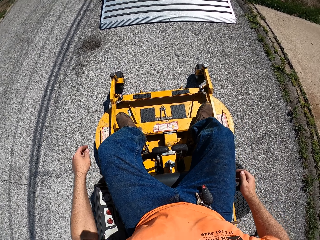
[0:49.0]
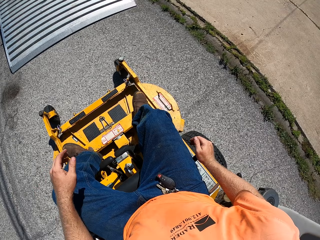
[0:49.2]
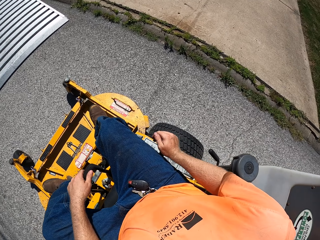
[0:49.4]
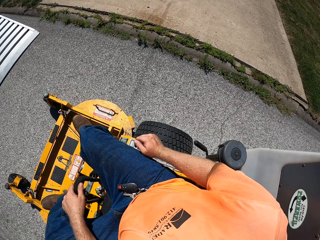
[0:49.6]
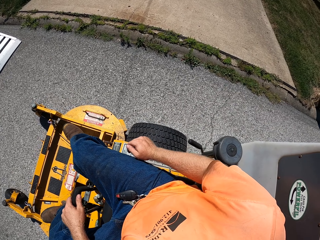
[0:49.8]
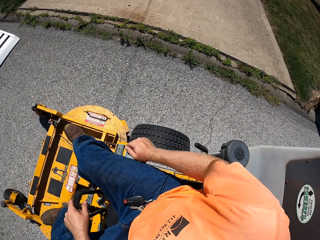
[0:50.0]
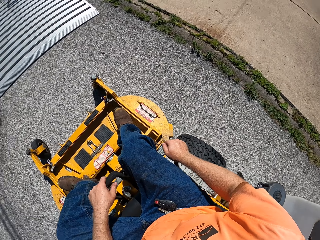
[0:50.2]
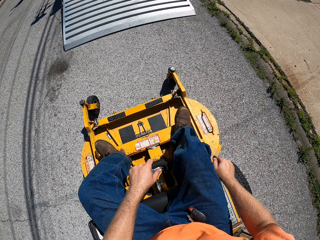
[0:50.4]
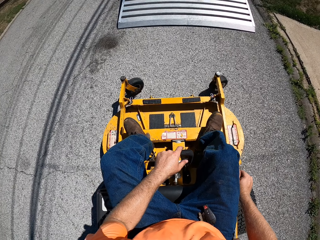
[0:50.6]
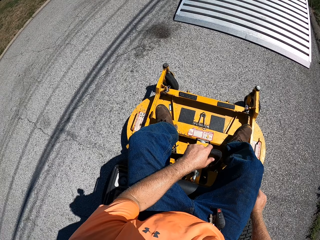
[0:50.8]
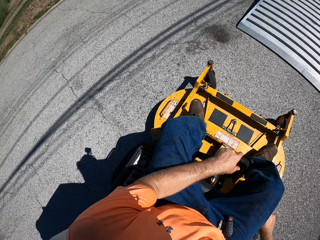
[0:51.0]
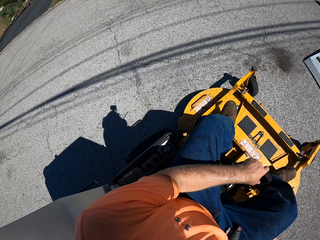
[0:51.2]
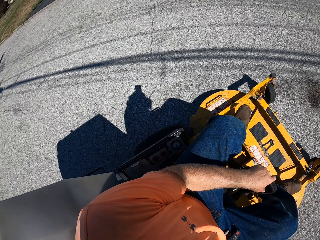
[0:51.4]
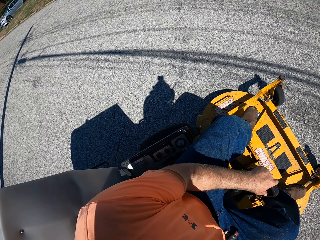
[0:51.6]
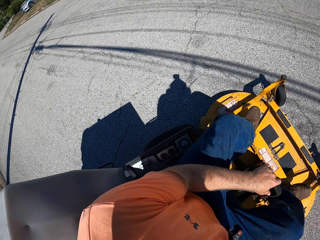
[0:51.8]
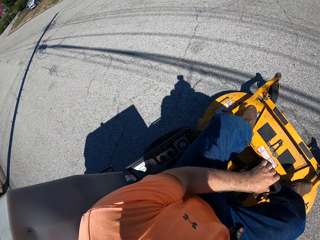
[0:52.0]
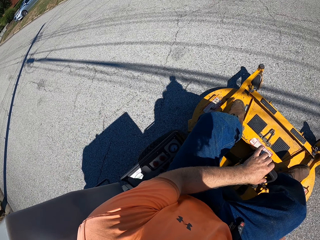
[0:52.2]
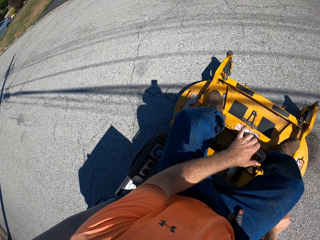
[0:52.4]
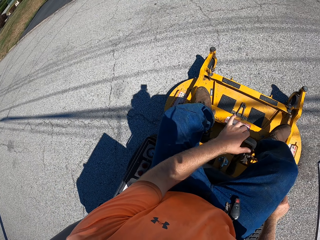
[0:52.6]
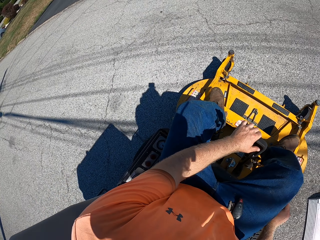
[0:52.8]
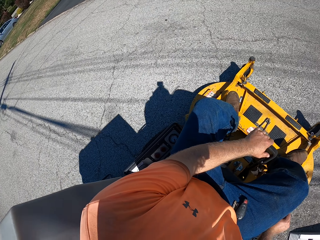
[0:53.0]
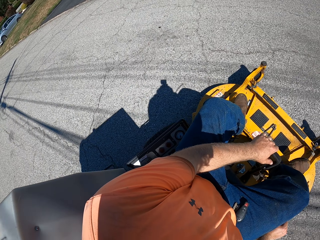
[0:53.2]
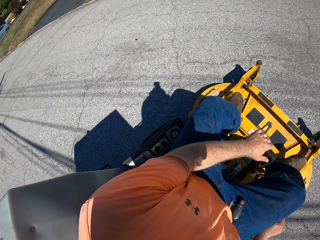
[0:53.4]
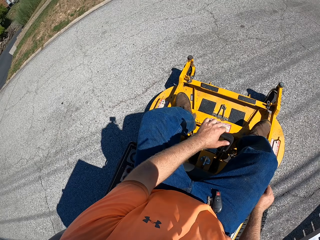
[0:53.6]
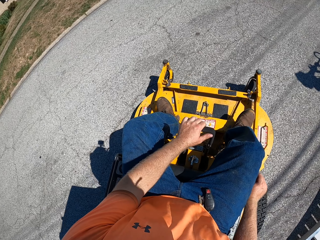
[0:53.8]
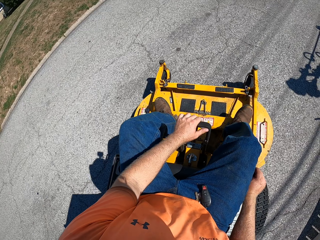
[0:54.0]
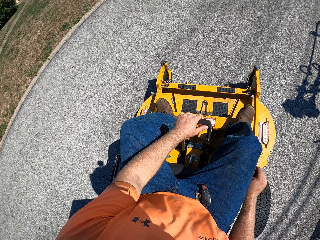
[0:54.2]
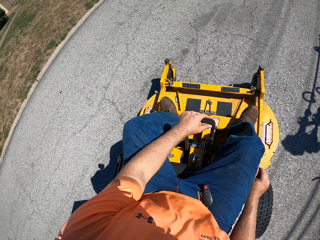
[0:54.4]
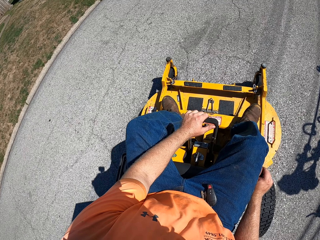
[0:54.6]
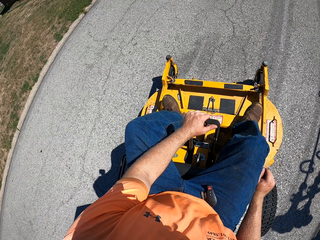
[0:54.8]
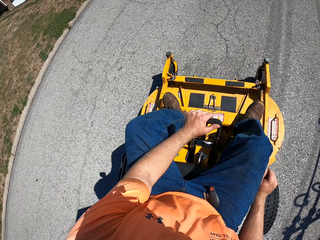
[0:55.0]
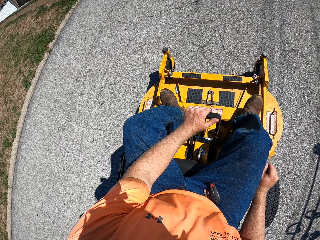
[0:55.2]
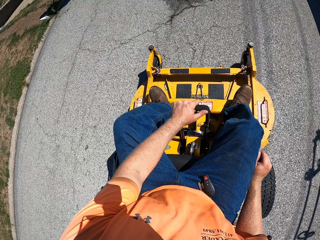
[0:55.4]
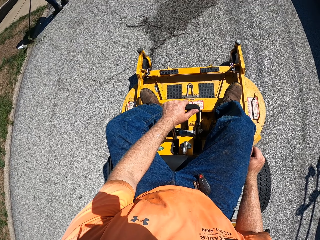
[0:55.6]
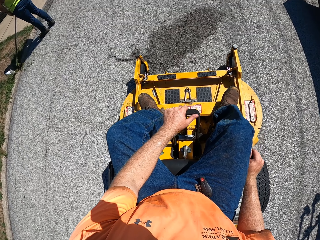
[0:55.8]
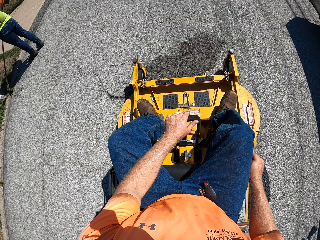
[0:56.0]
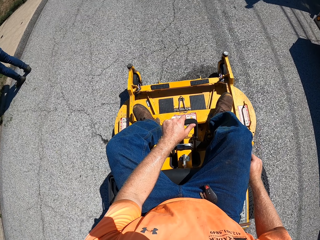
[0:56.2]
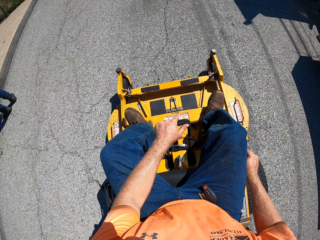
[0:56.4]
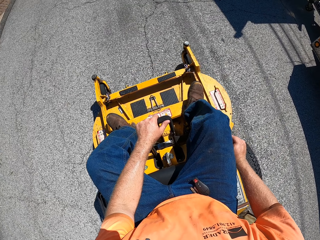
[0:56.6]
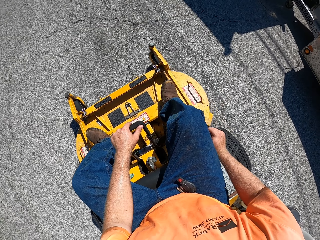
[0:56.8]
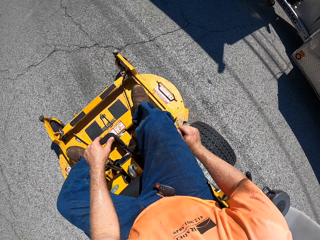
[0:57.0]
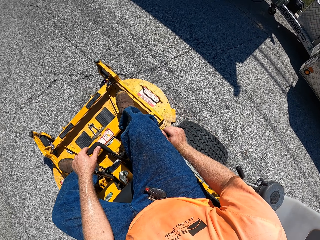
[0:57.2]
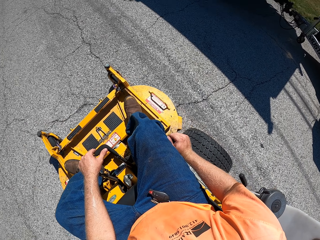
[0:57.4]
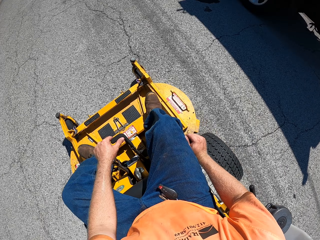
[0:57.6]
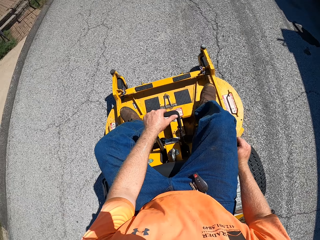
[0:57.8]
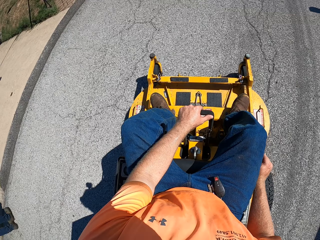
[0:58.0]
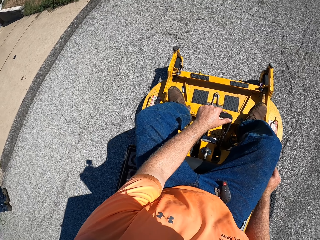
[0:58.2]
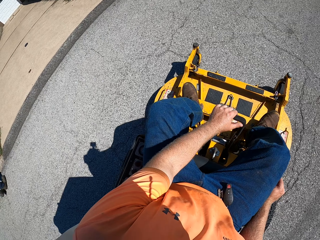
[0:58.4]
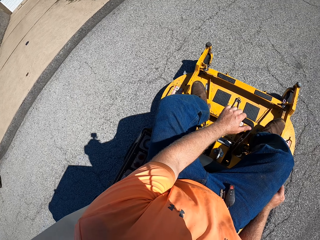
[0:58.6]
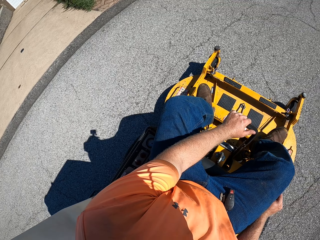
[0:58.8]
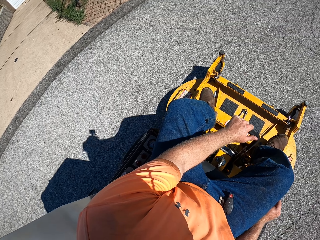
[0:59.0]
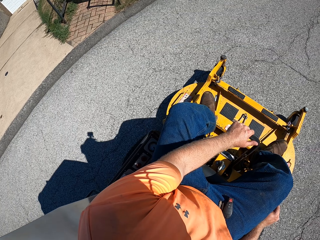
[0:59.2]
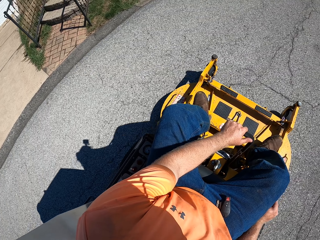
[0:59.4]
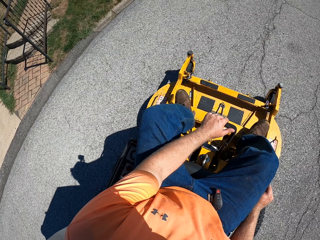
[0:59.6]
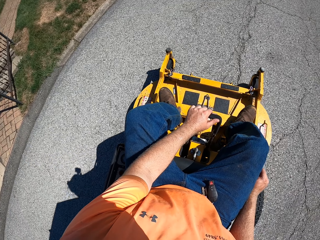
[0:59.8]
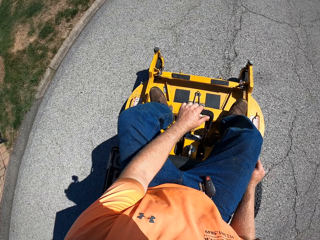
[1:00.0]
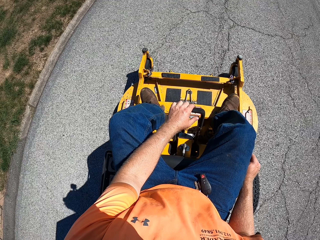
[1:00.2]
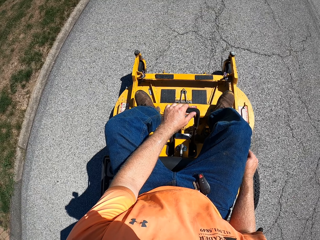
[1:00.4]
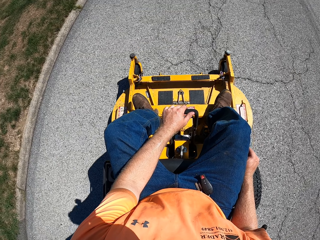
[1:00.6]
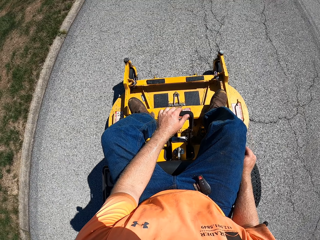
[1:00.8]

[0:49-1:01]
The camera wearer drives the grass cutting machine through a garden with both hands. He adjusts the gear with his right hand. He drives the truck.

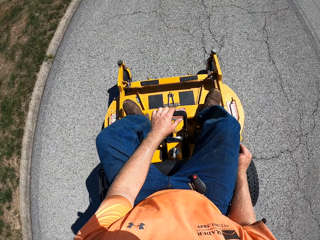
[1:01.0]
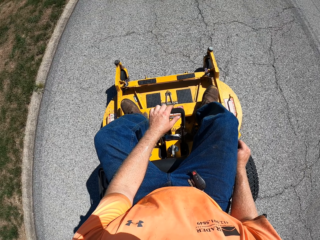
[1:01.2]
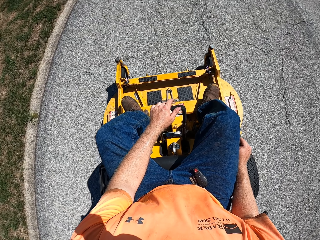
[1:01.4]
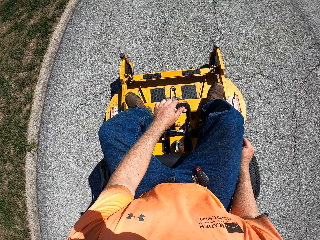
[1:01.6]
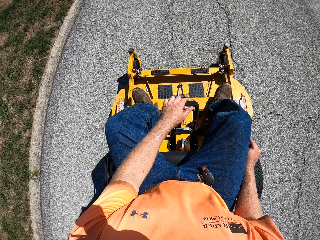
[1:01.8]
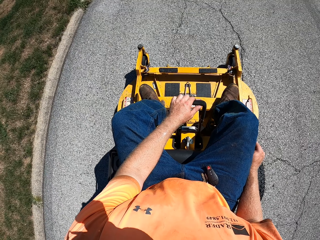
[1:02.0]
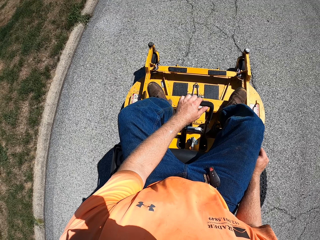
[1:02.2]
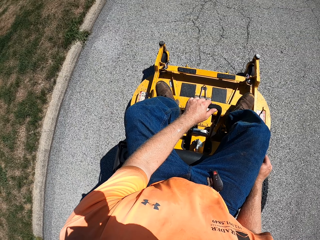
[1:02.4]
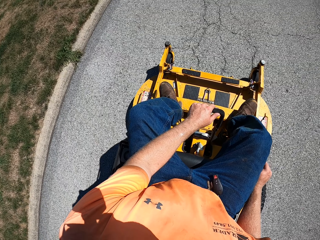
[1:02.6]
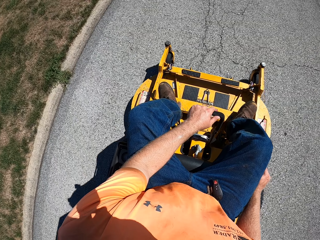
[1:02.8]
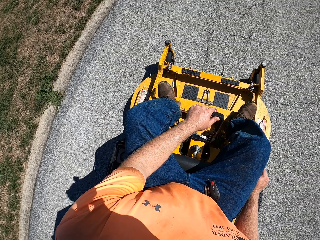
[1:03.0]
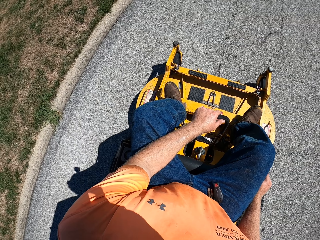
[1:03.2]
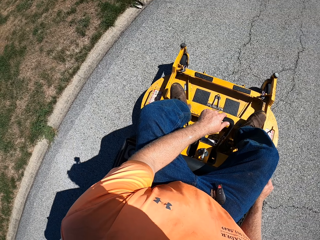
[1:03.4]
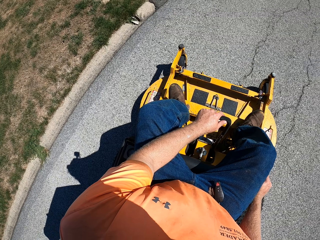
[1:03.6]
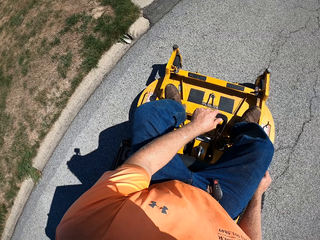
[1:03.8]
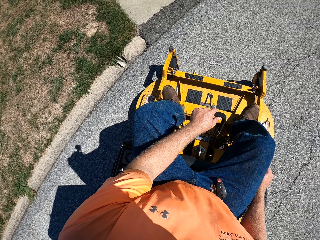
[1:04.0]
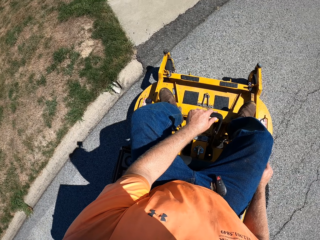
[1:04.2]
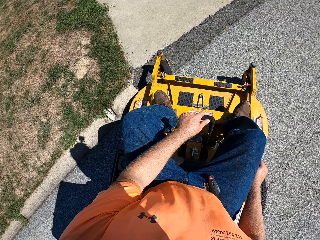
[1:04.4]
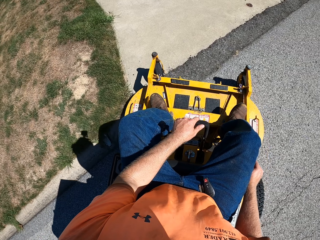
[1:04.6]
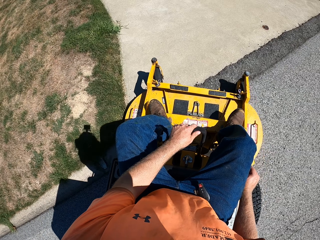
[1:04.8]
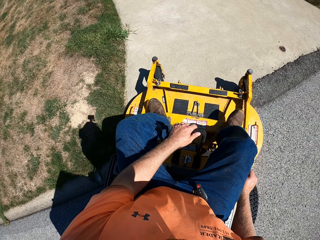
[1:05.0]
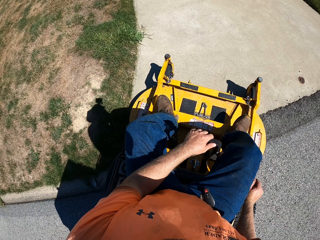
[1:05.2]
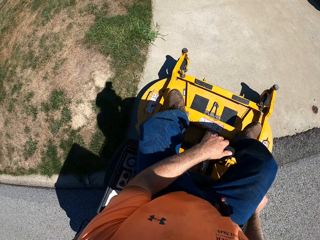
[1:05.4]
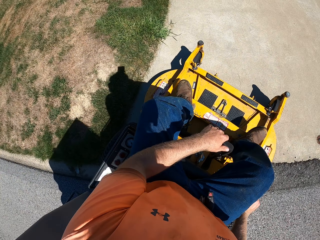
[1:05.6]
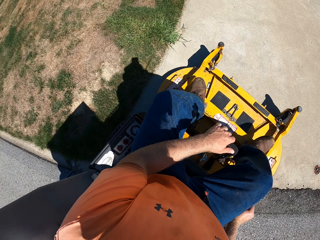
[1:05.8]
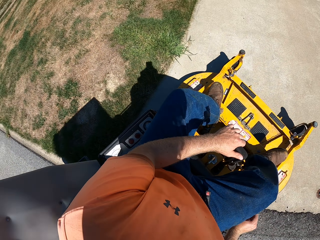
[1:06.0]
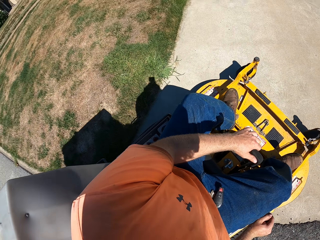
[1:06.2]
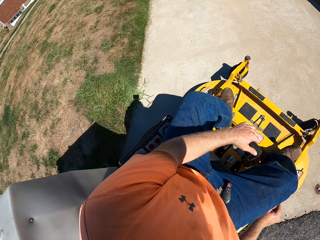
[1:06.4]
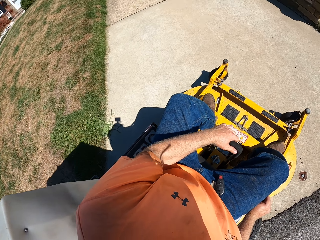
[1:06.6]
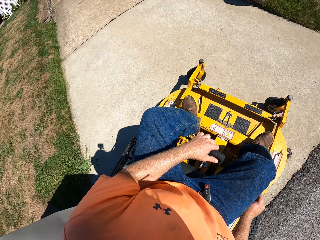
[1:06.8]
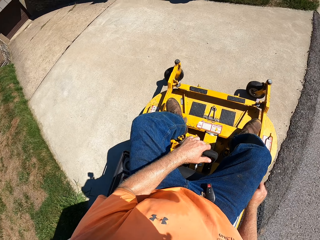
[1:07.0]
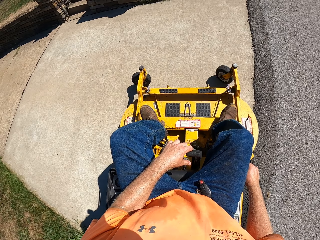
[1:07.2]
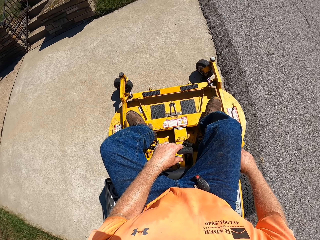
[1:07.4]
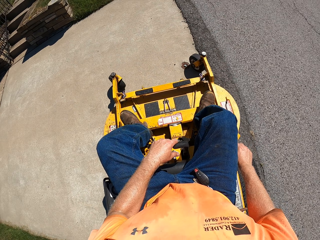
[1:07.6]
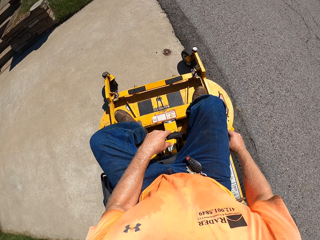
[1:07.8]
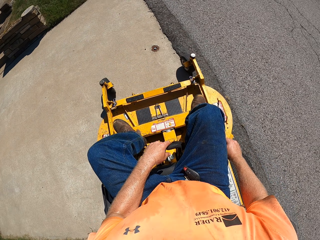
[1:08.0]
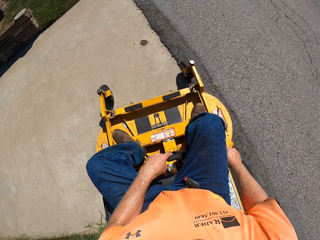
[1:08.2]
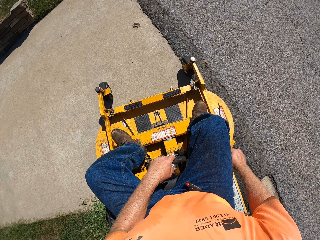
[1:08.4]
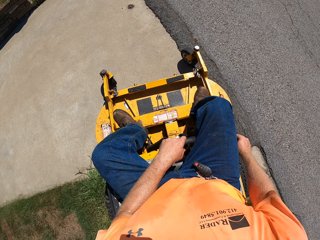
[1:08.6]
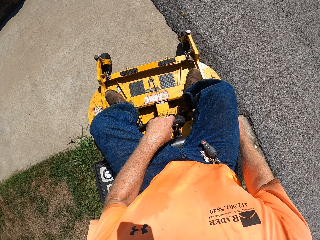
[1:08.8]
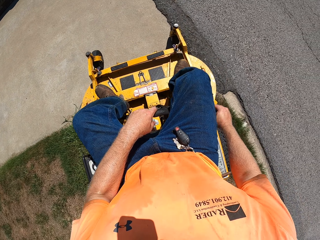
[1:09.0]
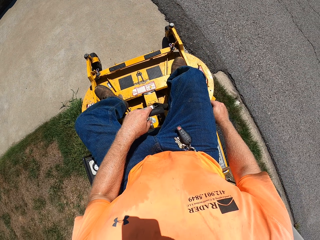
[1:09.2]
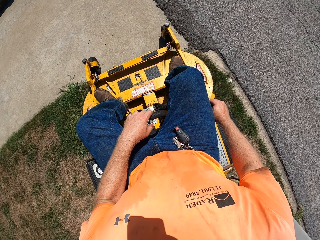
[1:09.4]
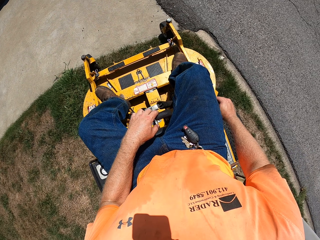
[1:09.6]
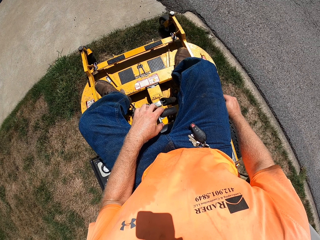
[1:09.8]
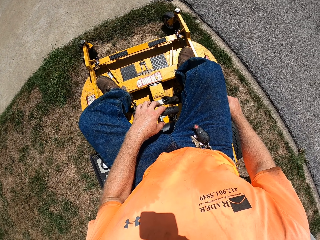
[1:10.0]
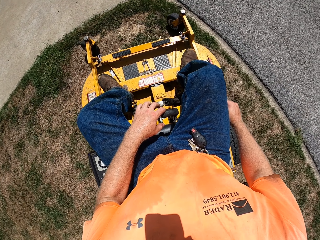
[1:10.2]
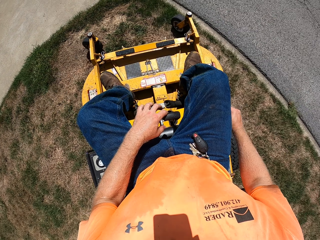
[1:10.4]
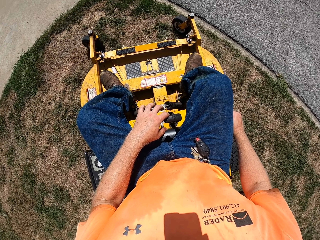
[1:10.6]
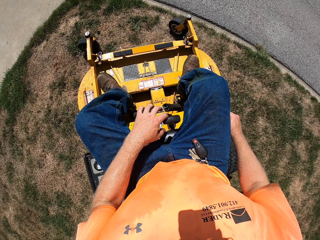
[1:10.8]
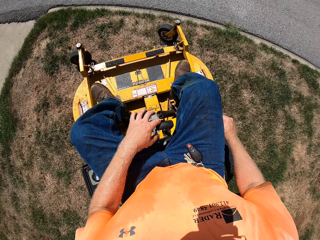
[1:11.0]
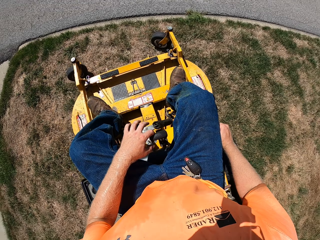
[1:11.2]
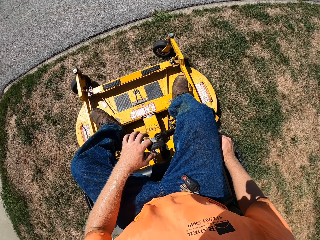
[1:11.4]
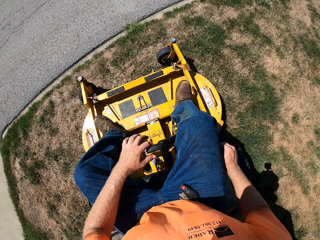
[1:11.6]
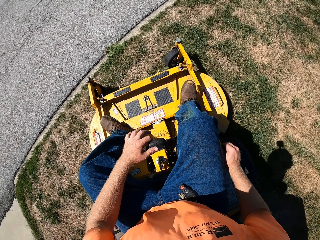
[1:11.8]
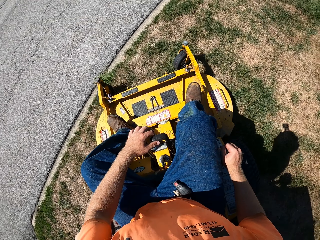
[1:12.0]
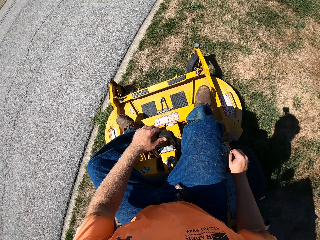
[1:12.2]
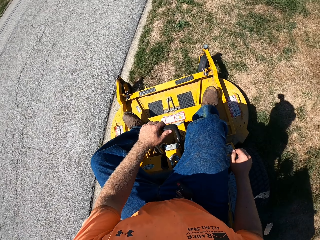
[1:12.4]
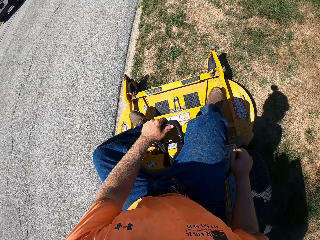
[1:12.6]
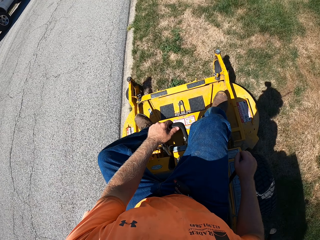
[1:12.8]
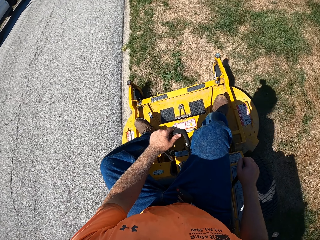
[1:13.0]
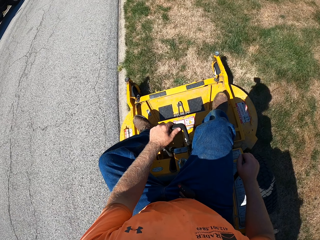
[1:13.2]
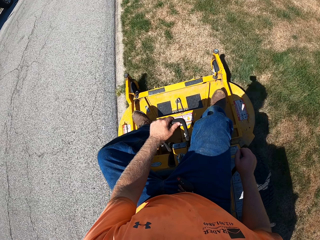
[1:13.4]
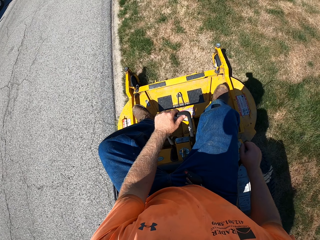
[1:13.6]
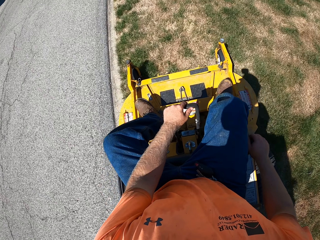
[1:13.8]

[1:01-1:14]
The camera wearer cuts grass with the grass cutting machine with both hands. They reverse the truck and rotate the truck.
